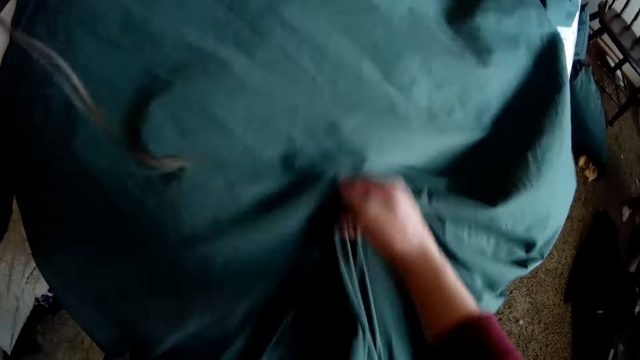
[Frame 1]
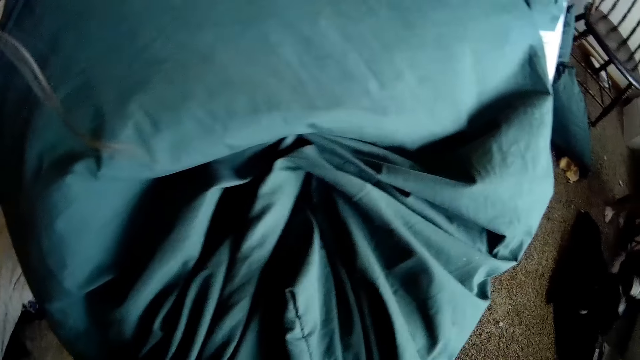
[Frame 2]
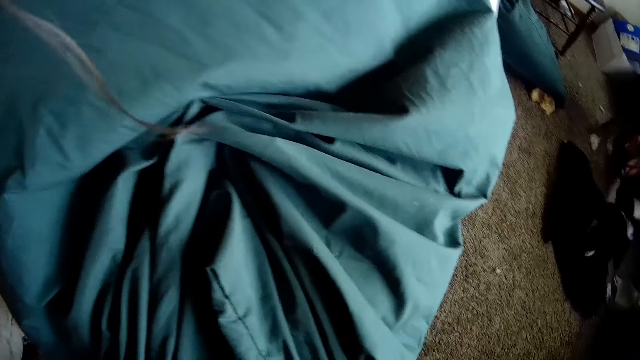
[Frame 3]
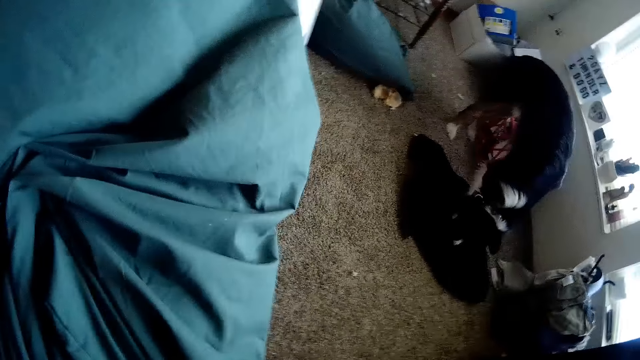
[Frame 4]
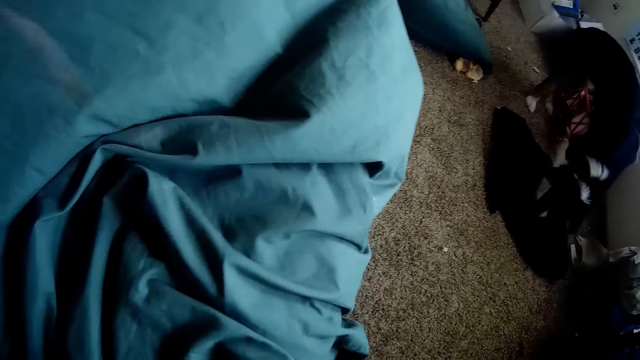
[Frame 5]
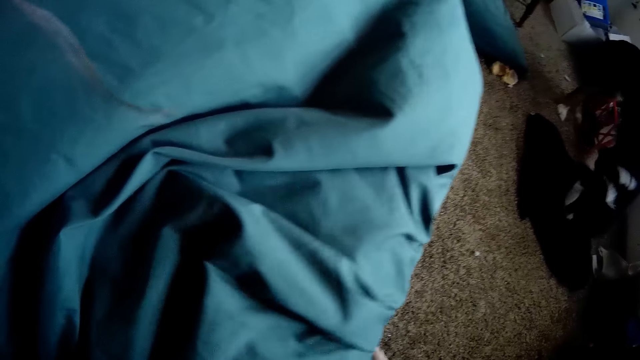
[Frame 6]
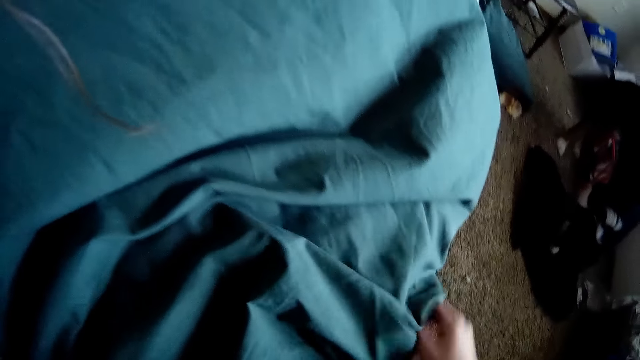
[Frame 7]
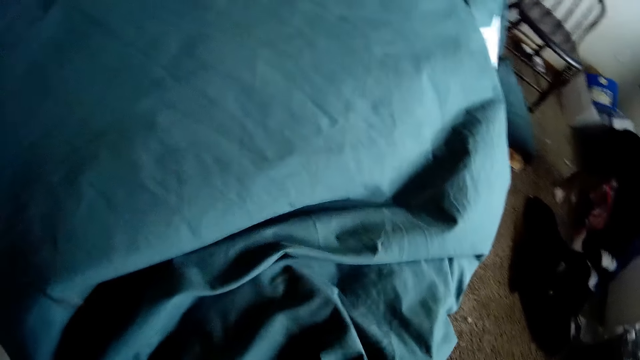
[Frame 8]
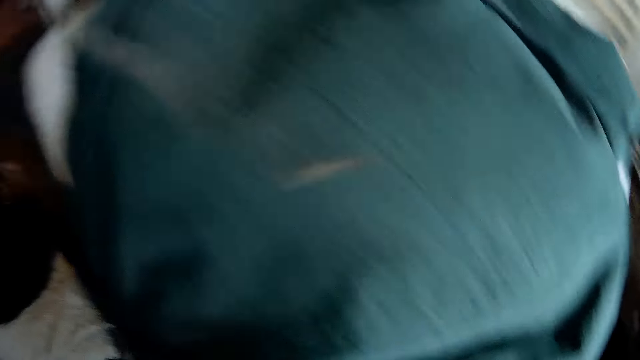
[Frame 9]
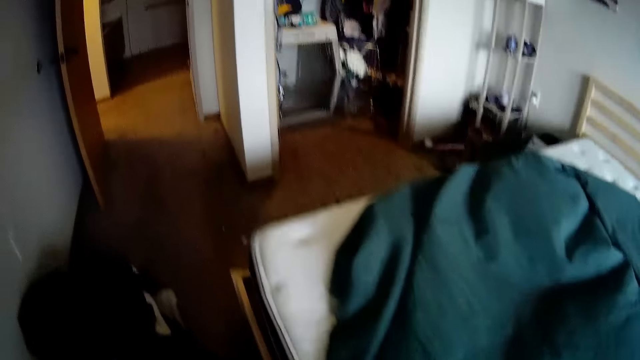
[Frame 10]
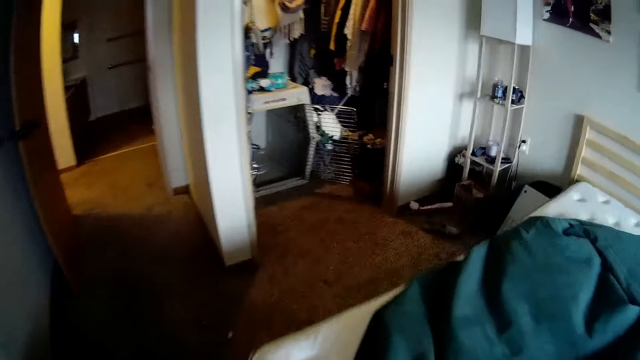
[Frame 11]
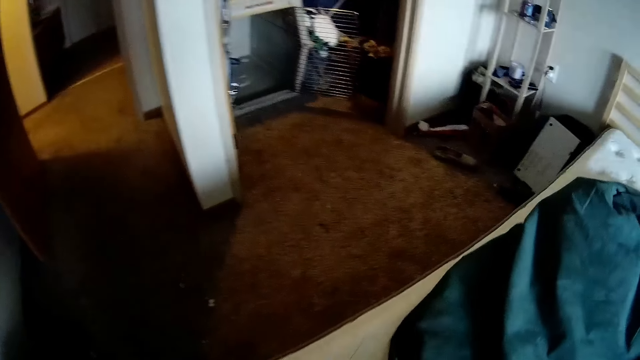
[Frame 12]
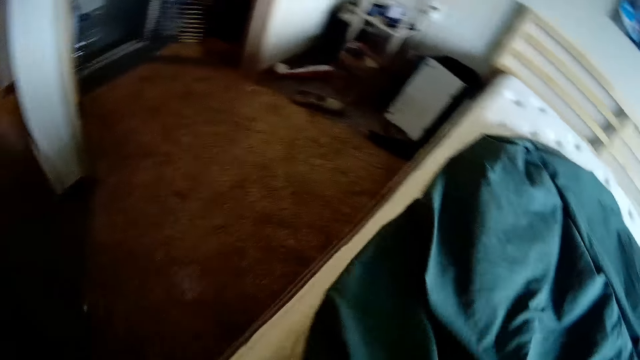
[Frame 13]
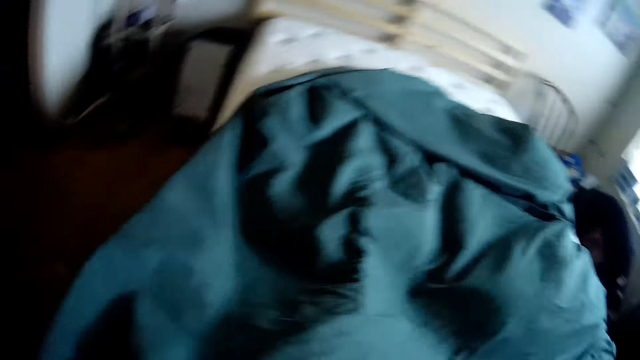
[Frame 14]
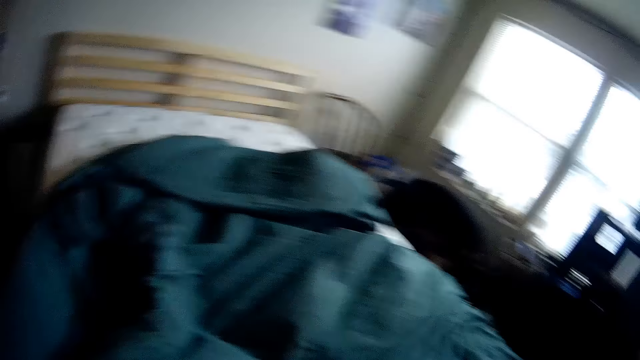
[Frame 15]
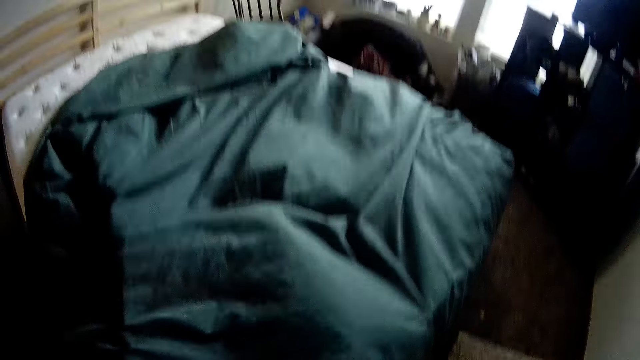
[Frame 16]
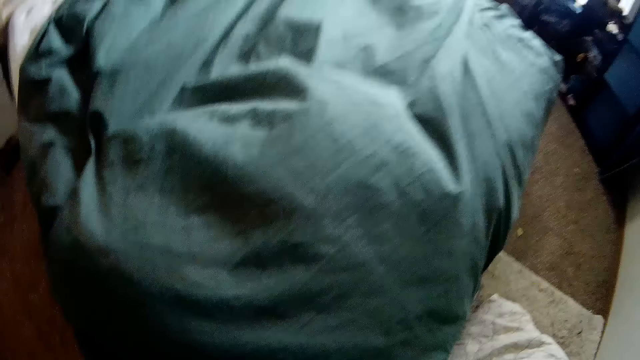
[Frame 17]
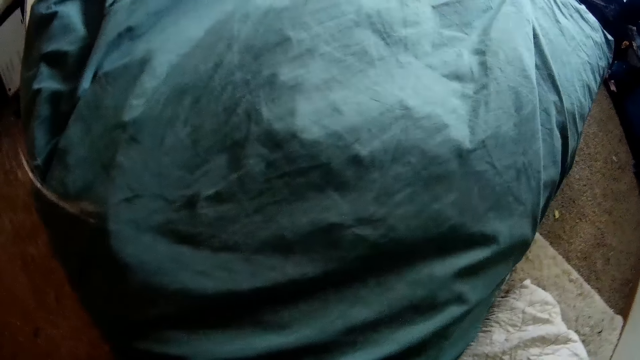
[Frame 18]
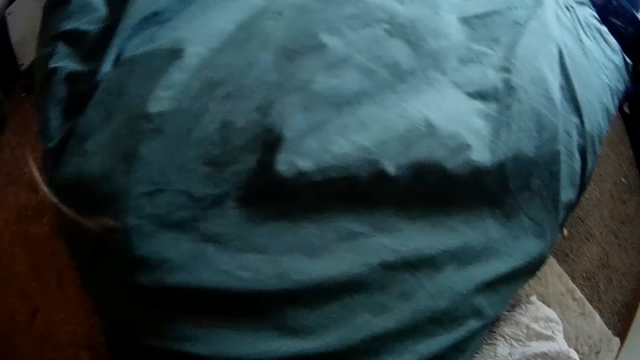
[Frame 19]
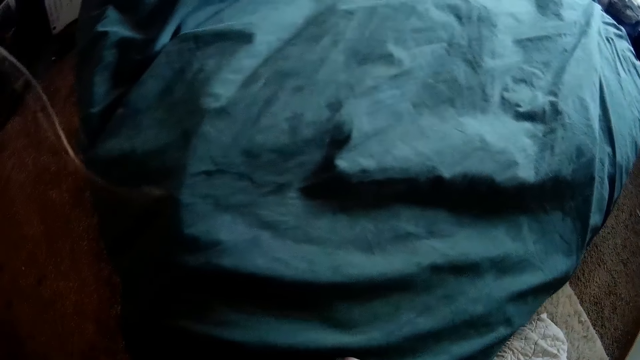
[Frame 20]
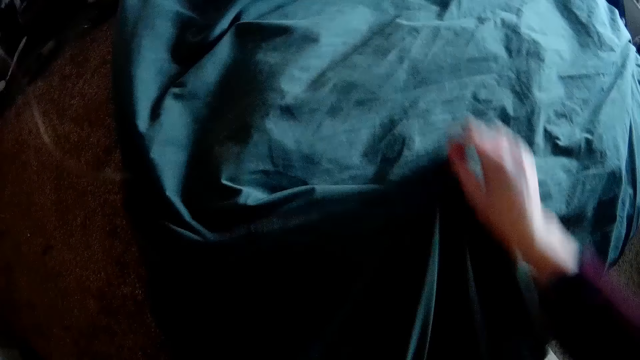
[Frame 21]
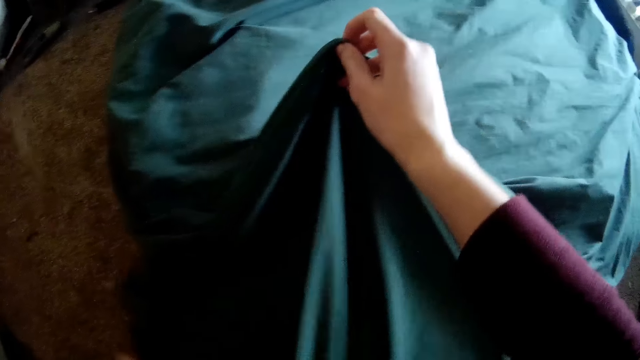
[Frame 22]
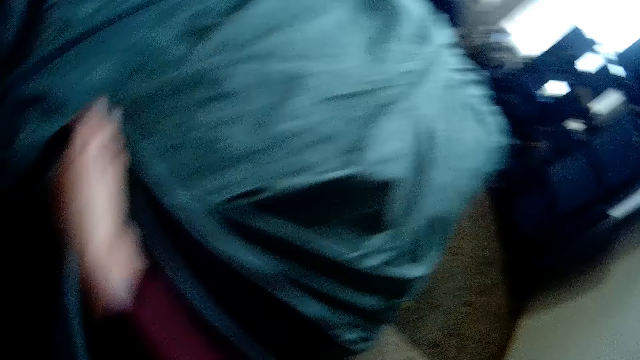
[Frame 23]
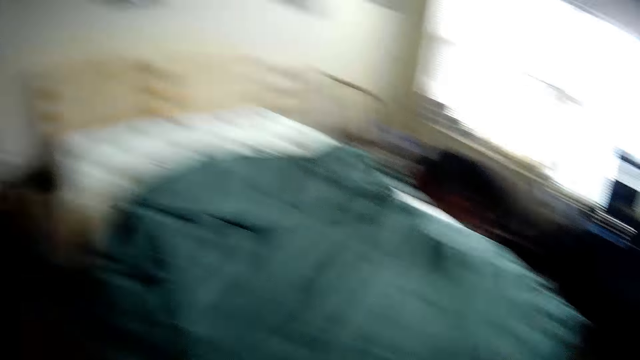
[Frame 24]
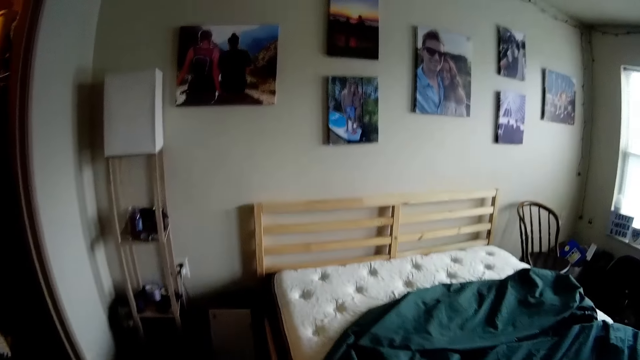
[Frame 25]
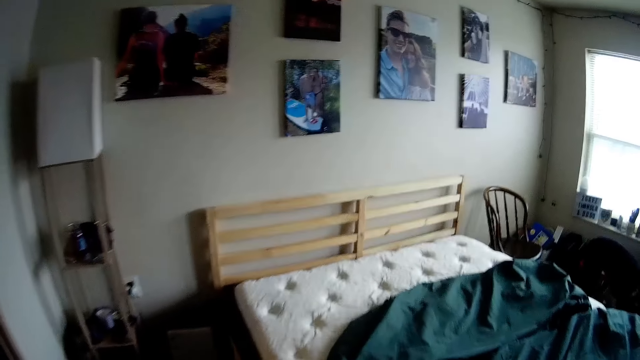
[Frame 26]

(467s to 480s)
The camera wearer moves the bedcover. They cover the bed with the bedcover. They lift the bedsheet.

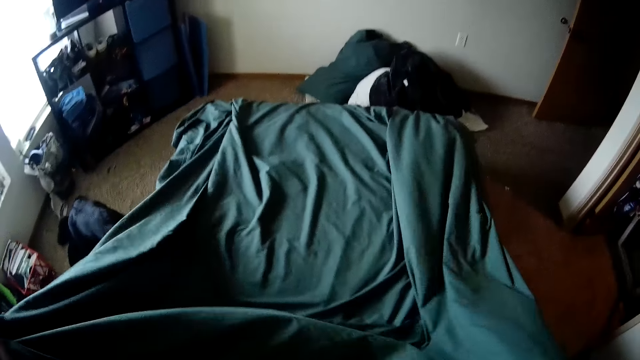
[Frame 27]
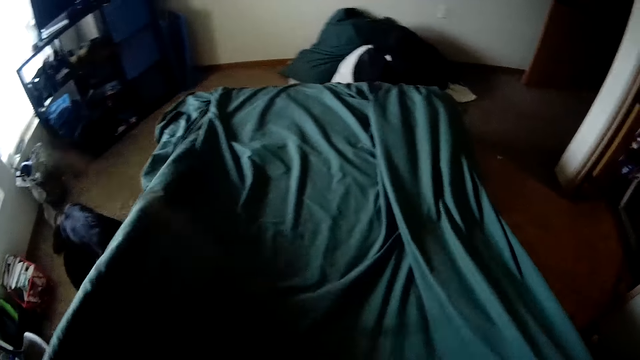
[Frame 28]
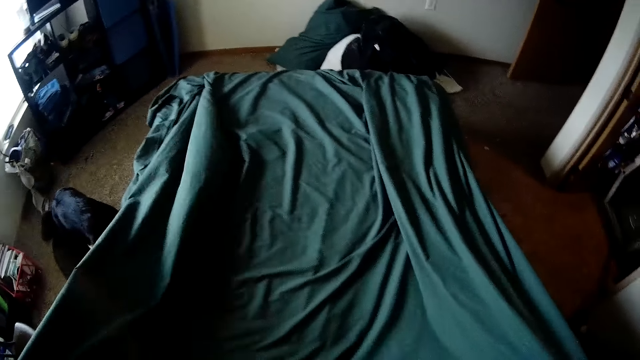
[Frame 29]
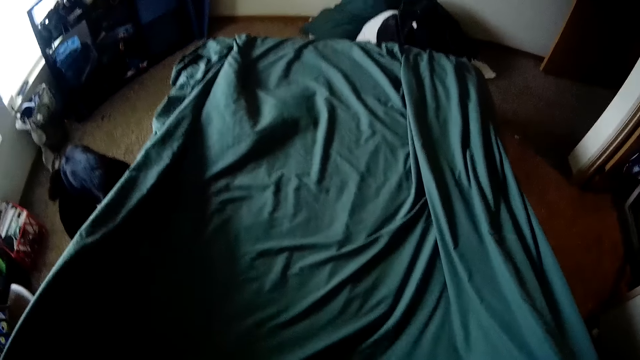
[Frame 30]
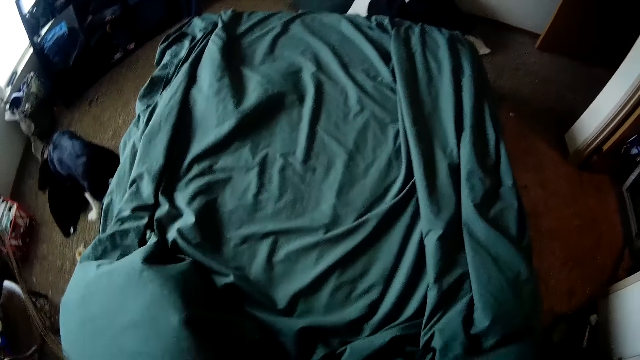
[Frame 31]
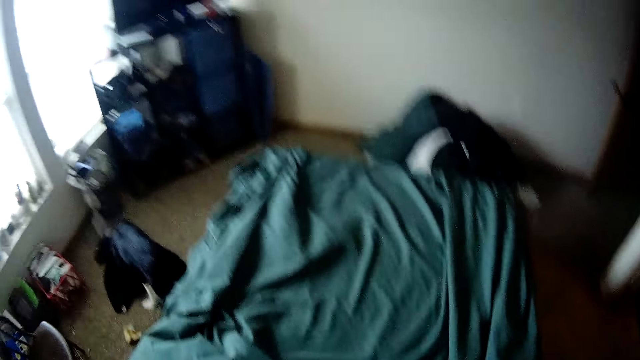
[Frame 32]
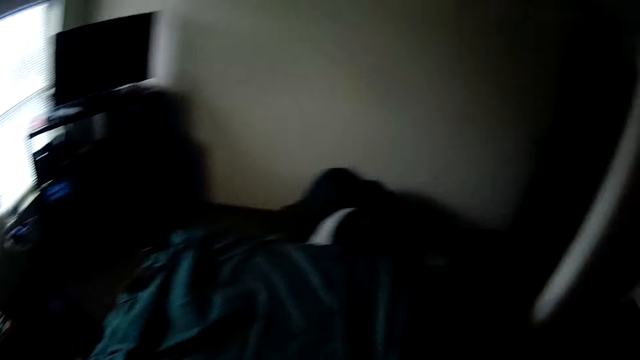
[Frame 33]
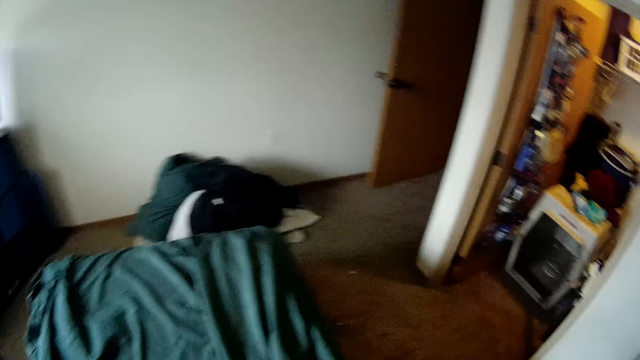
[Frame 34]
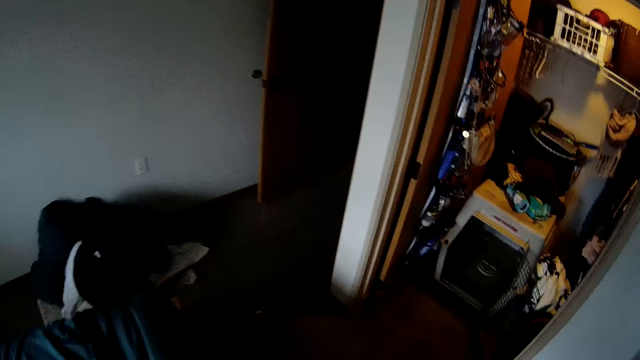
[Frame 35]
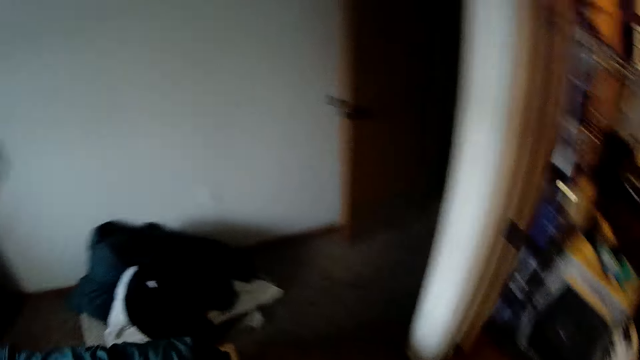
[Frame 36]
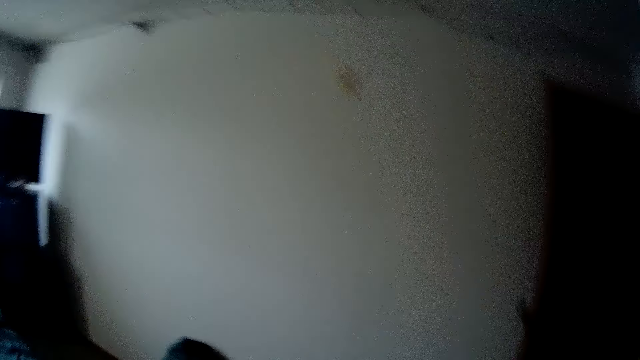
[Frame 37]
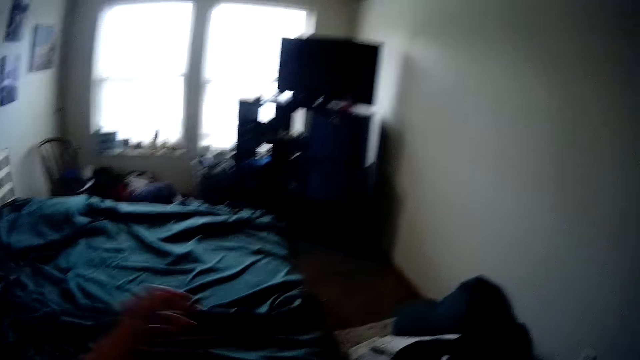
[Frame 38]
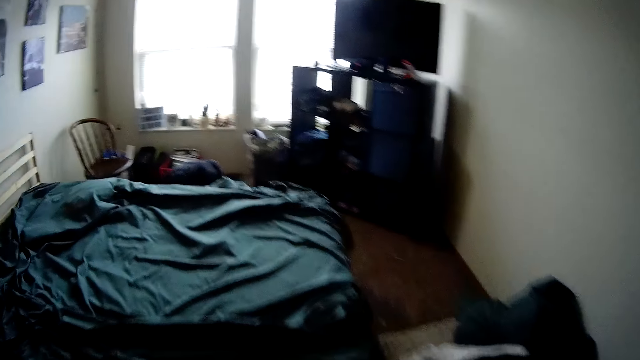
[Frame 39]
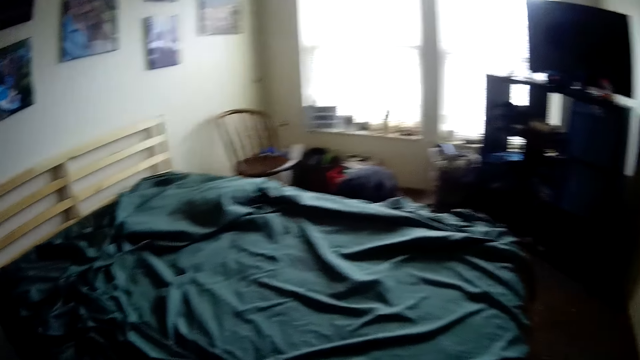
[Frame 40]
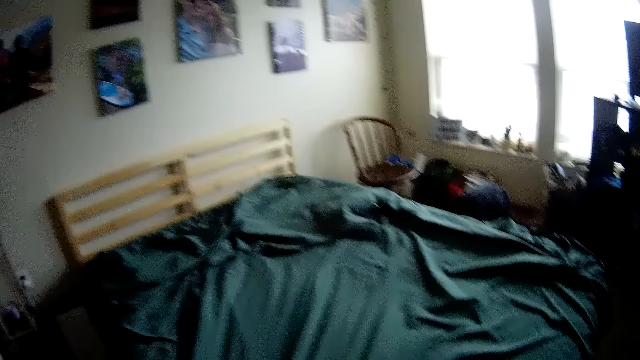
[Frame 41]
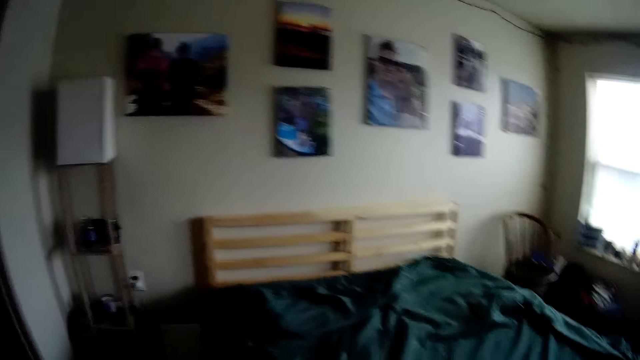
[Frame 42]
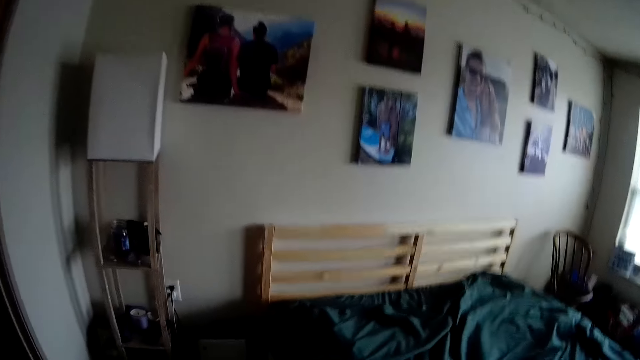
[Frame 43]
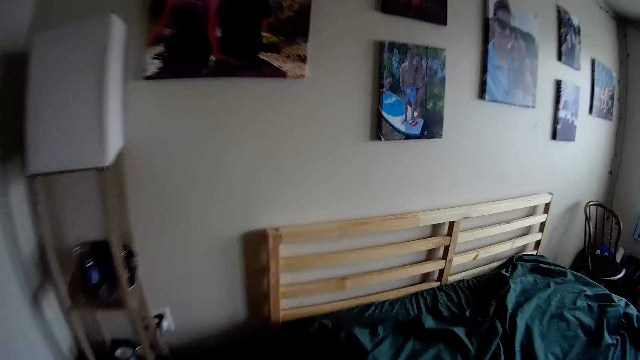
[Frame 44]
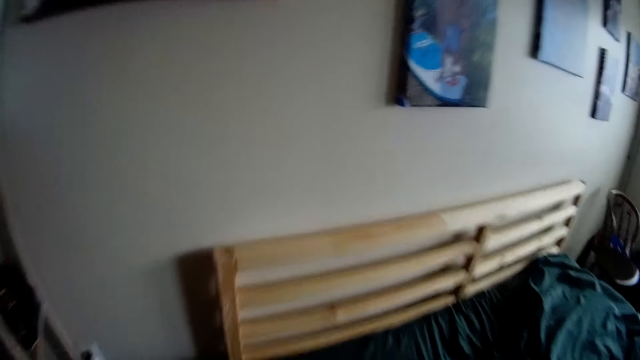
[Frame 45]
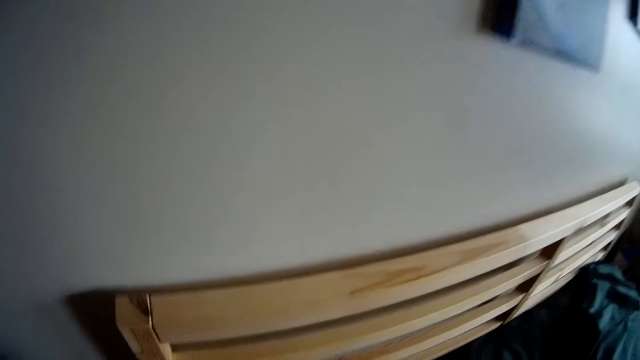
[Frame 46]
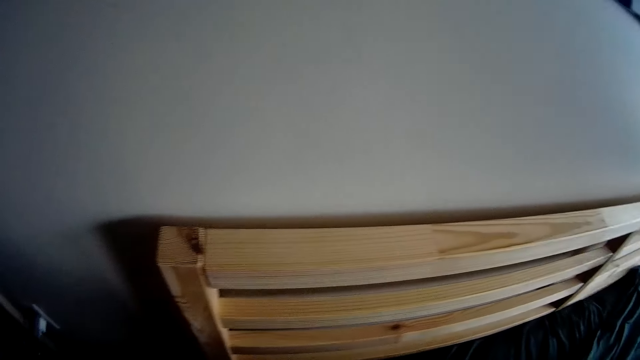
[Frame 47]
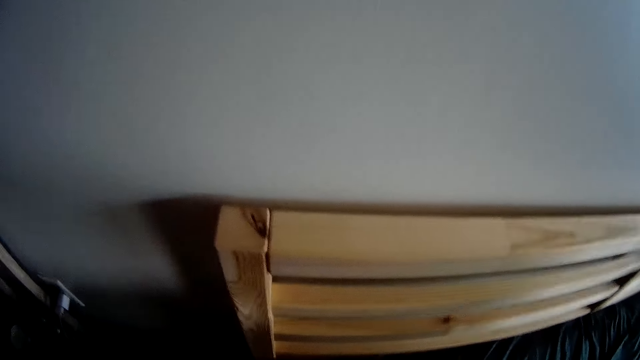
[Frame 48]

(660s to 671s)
The camera wearer moves the bedcover down. They jump from the bed. They move the hand up. They move the bedcover. They spread the sheet on the footboard side. They spread the sheet on the headboard side.
